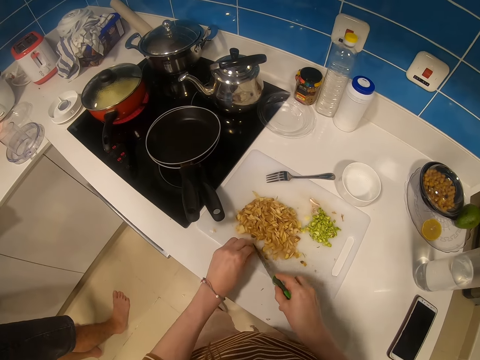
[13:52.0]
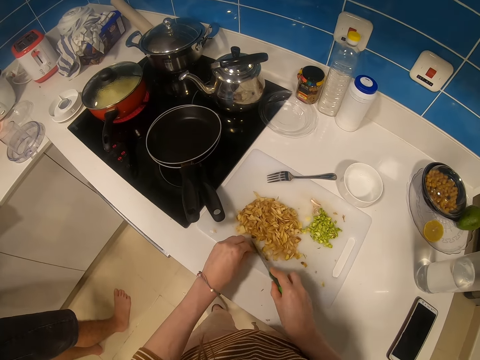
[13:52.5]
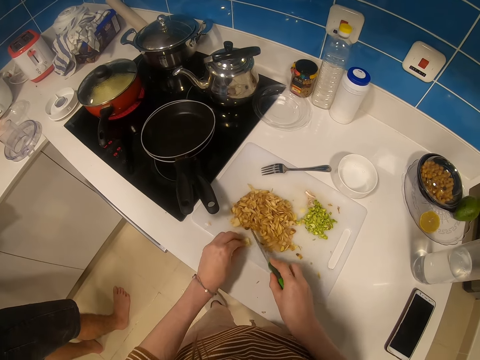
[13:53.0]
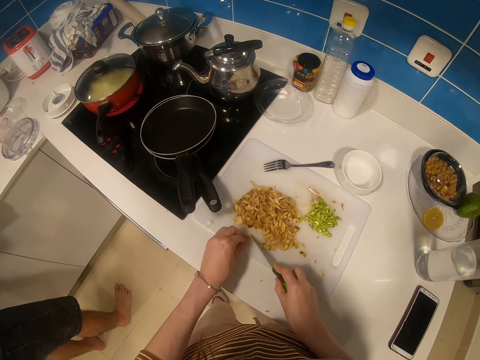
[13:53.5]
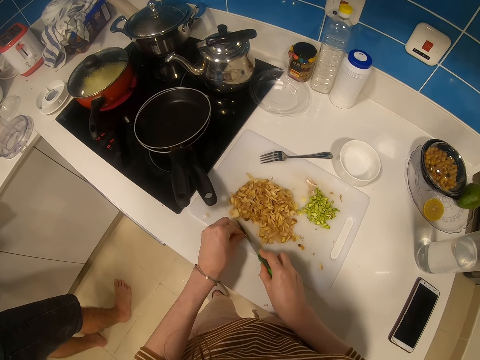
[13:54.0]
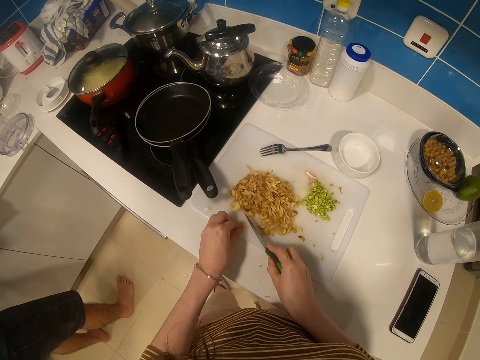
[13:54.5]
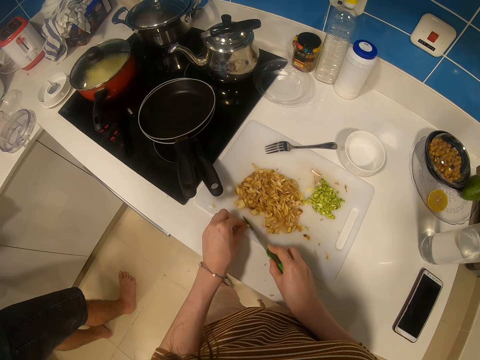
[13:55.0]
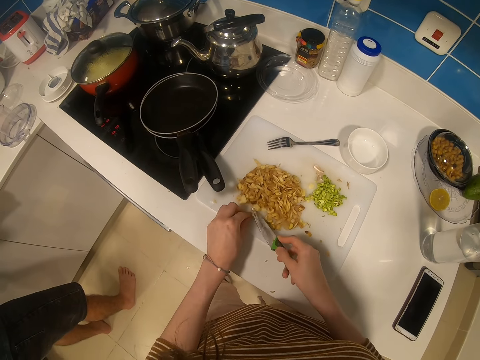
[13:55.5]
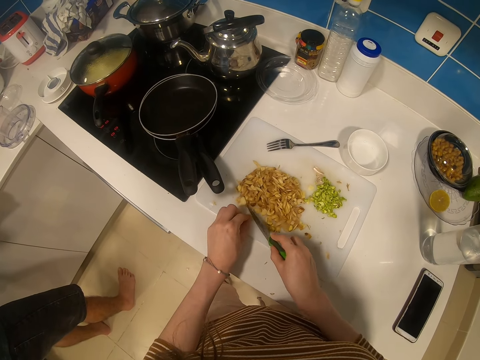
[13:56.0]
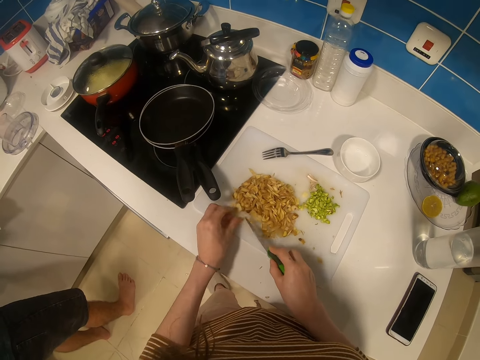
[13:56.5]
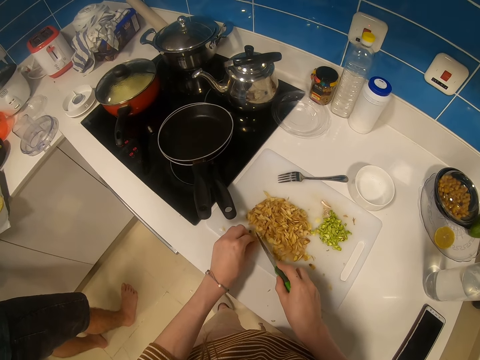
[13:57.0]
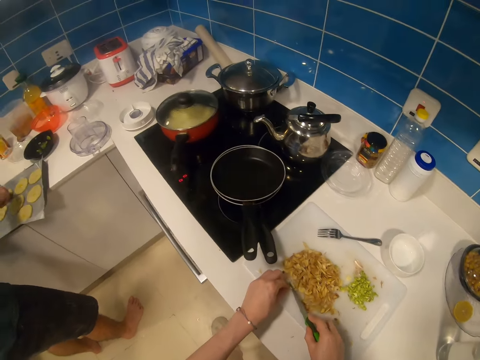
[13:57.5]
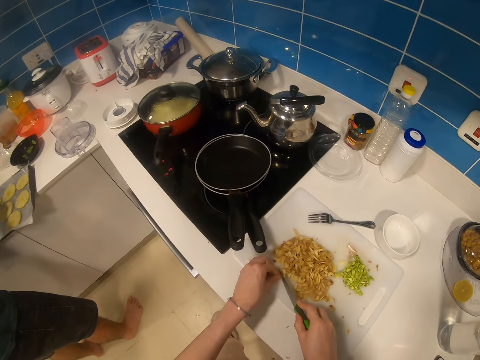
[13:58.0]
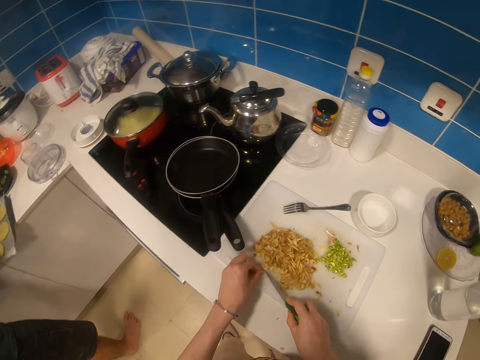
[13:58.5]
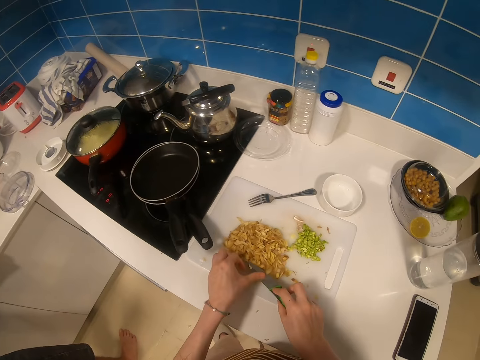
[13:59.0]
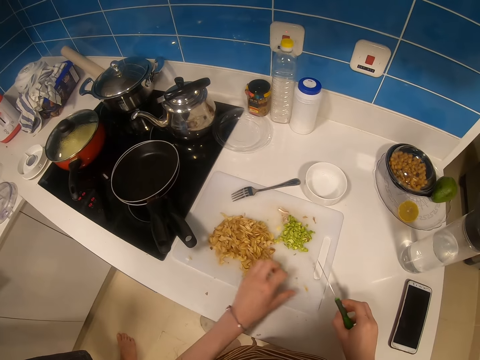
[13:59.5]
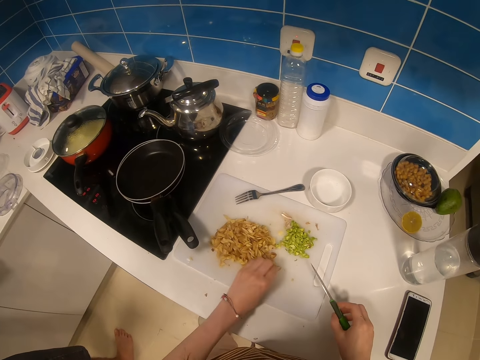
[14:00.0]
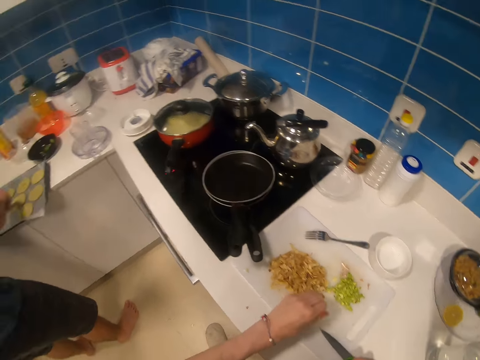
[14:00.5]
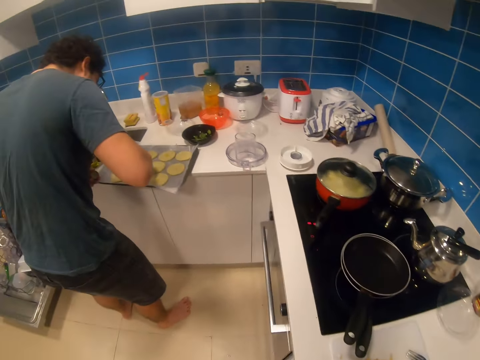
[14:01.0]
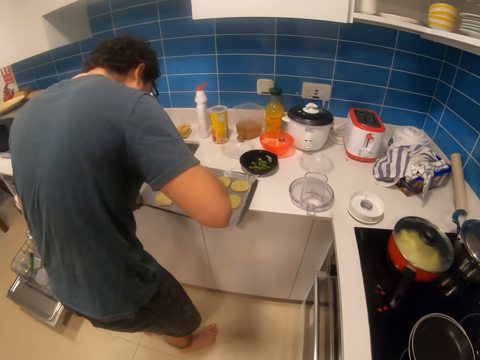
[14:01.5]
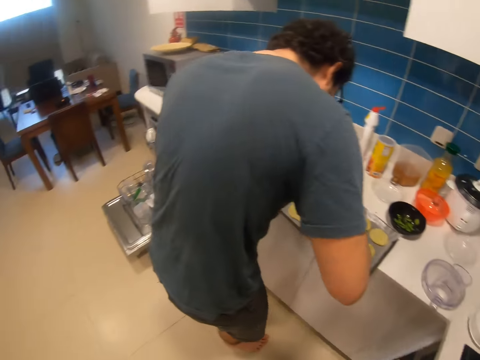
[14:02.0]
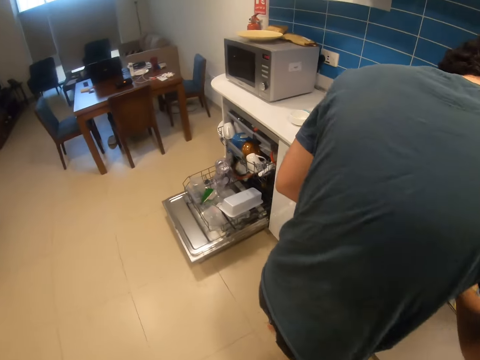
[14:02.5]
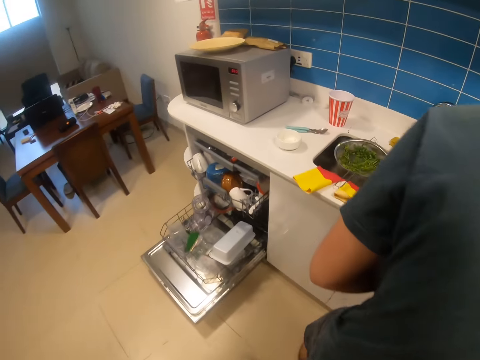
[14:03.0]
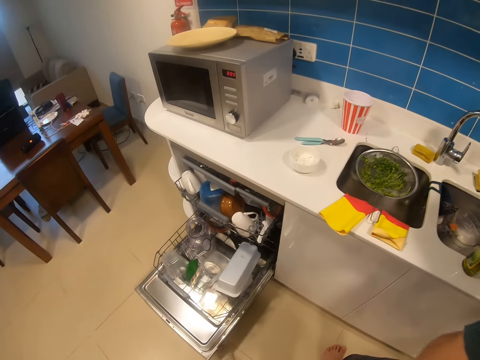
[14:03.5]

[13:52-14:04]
The camera wearer wipes something from the knife with the left hand. He cuts the potato with the knife. He cuts the potato with the knife in his right hand repeatedly. He wipes something from the knife with the left hand. He puts the knife on the chopping board. He looks at a person.

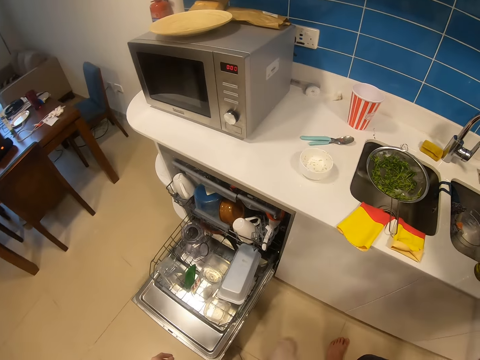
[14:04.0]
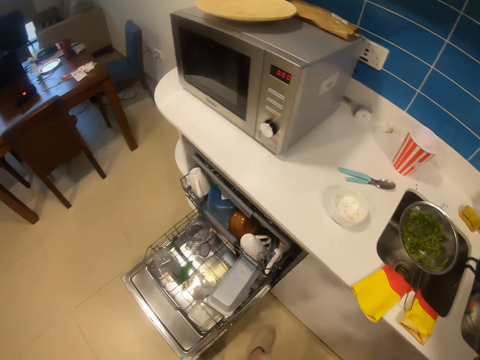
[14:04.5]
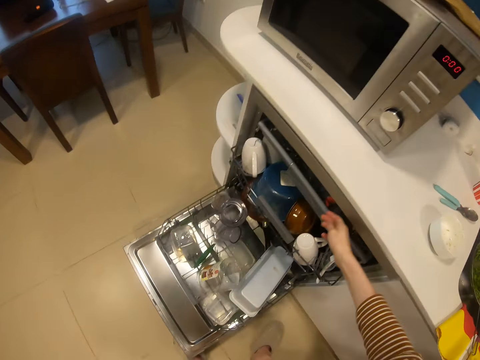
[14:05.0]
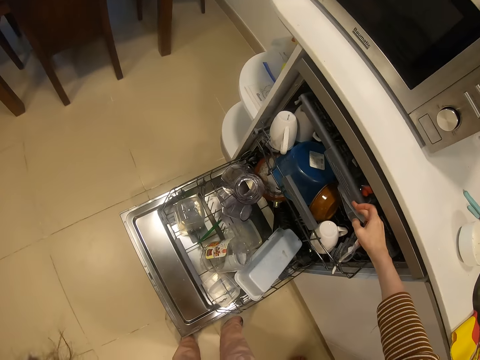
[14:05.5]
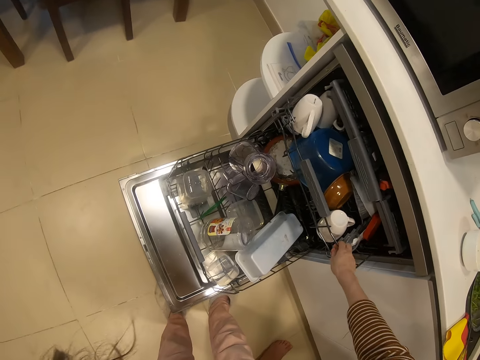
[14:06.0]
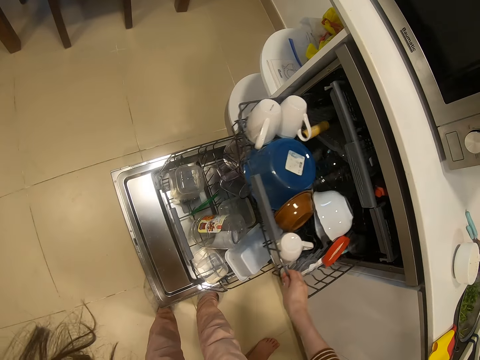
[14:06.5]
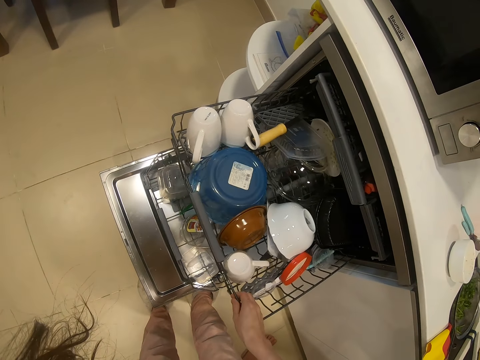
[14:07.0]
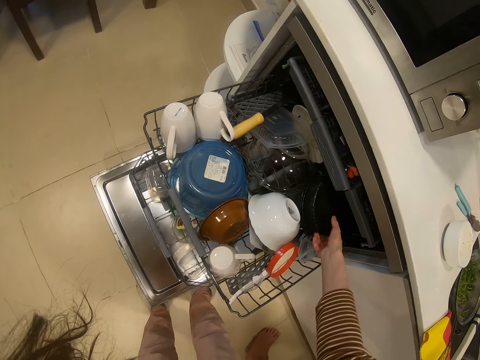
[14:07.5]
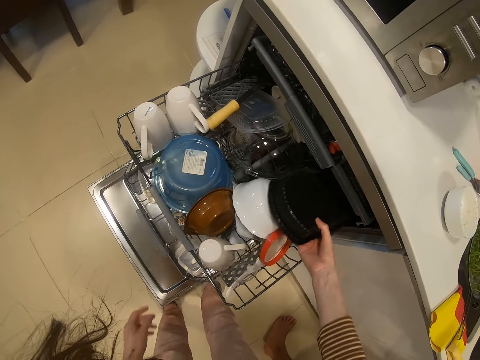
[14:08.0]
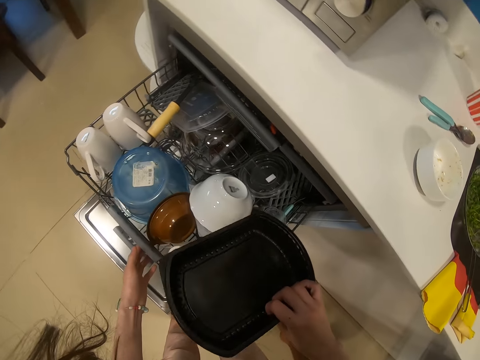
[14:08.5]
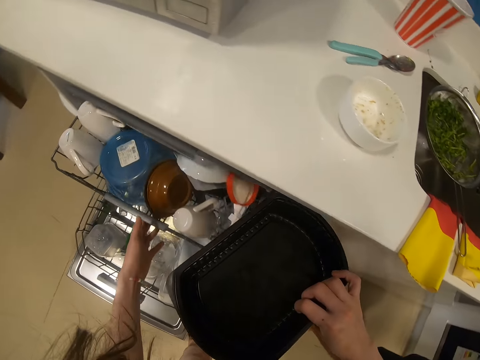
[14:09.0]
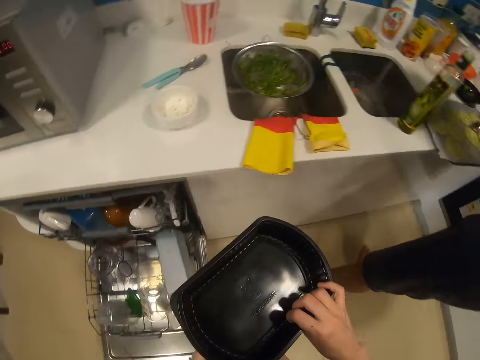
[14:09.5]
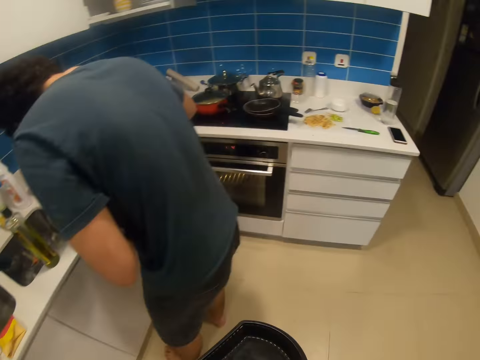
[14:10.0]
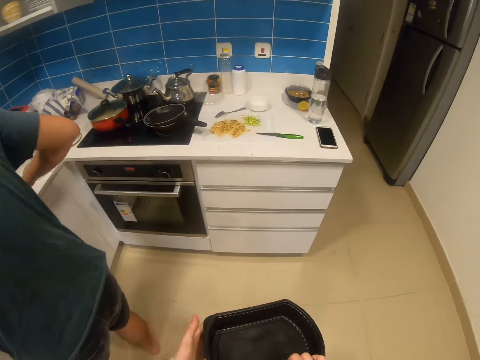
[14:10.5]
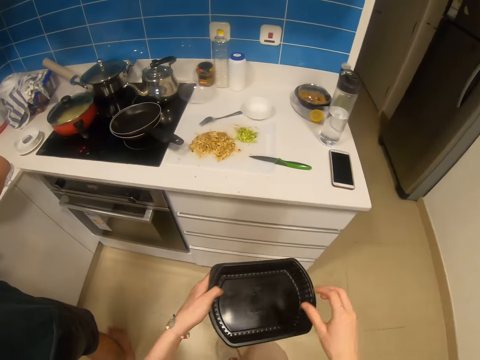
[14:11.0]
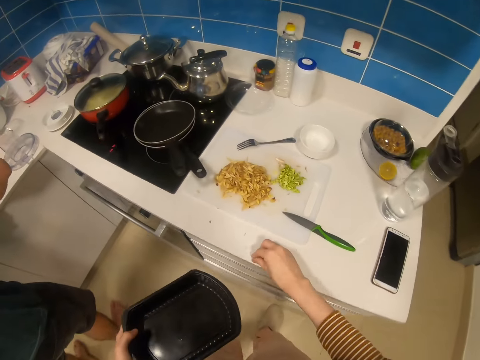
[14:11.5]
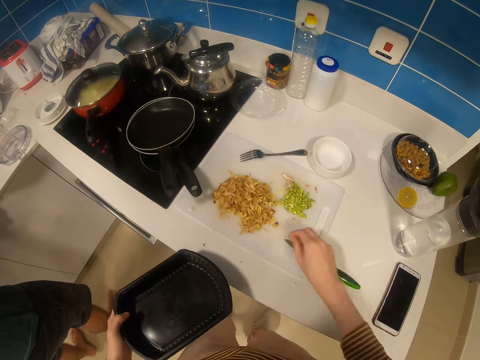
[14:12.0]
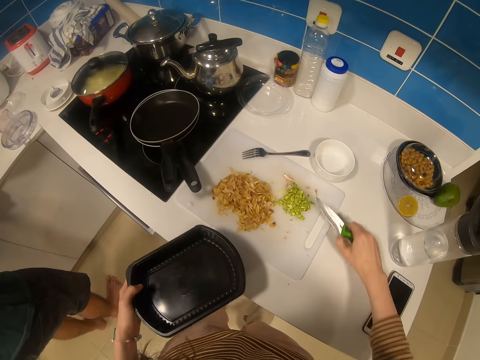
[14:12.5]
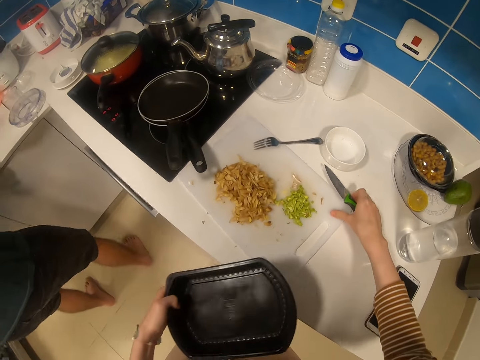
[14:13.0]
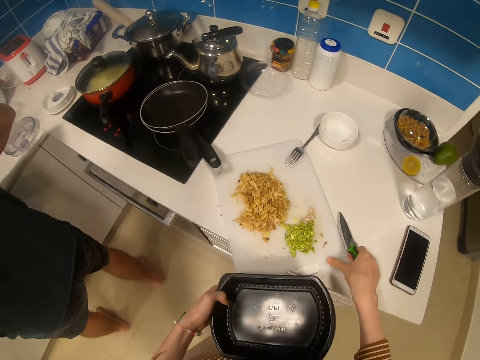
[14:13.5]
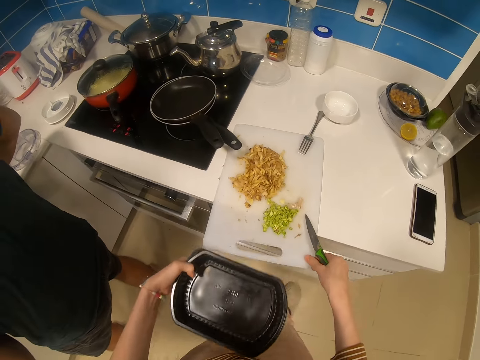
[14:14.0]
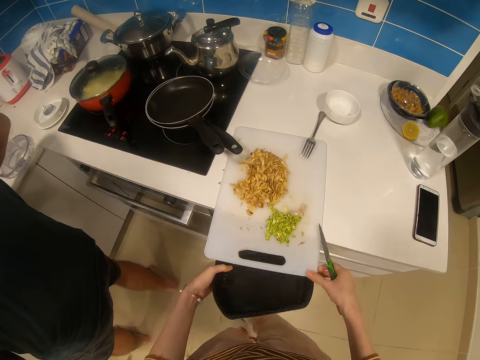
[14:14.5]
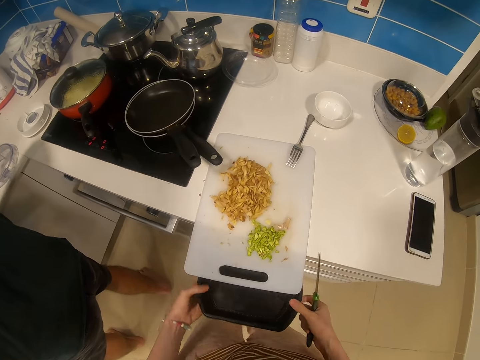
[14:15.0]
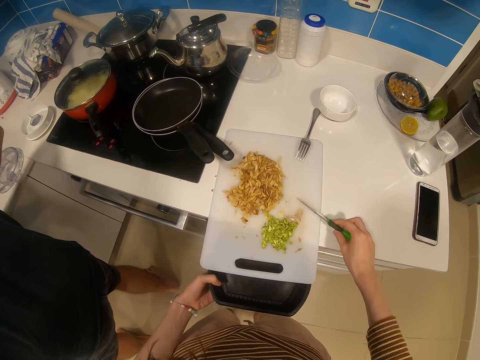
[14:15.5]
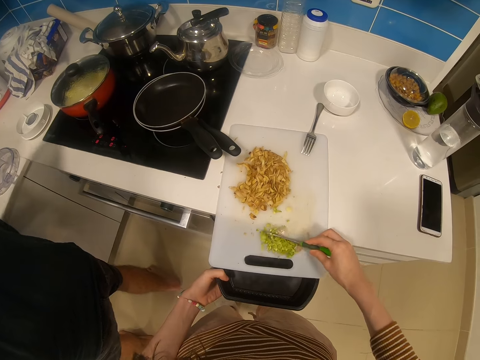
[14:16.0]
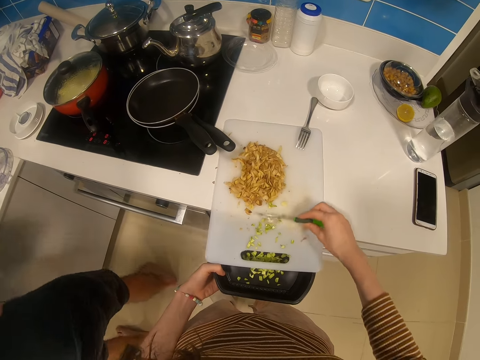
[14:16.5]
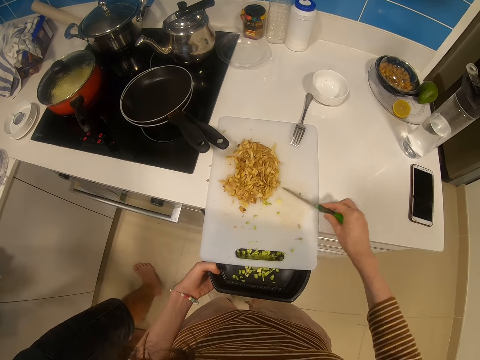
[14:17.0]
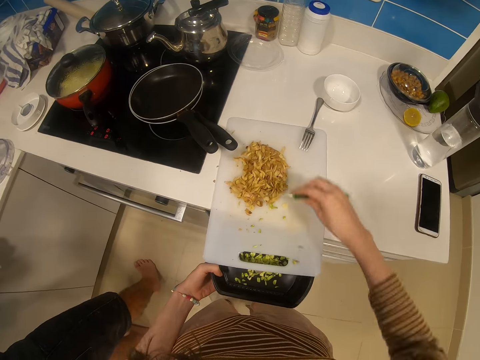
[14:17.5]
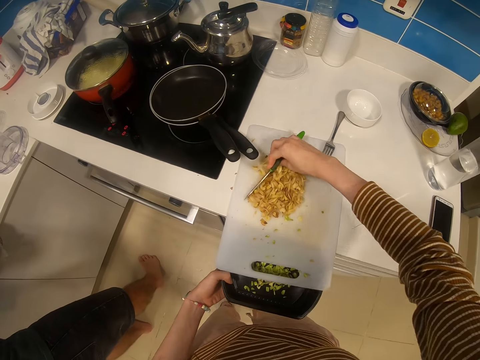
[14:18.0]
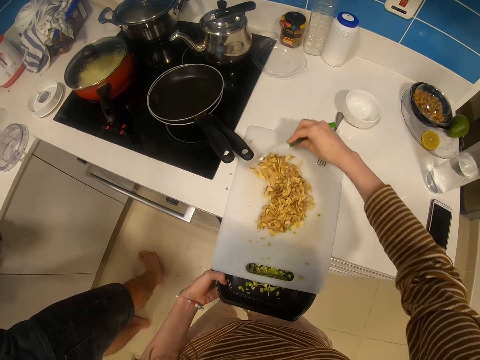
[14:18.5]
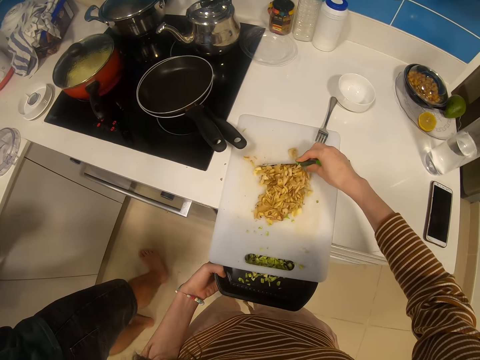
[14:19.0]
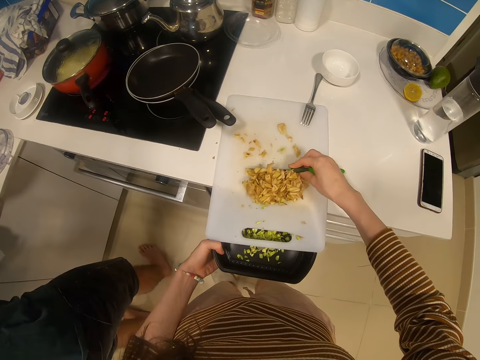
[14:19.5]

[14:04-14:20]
The camera wearer walks towards the microwave. He pulls a dishwasher, opens the drawer with his right hand. He picks a black dish or tin with his right hand. He pushes the dishwasher. He picks a knife with his right hand, picks the chopping board with his right hand, turns the chopping board. He pushes greens in the tin. He pours something in the black plate with the knife.
